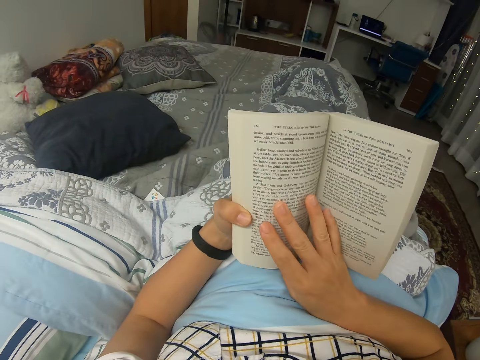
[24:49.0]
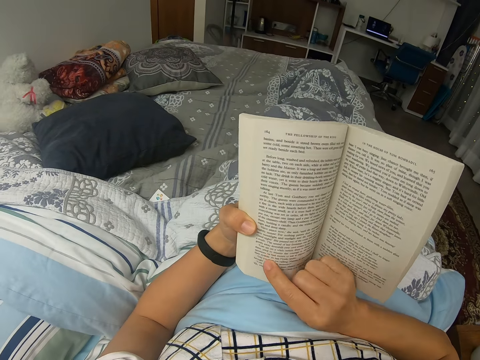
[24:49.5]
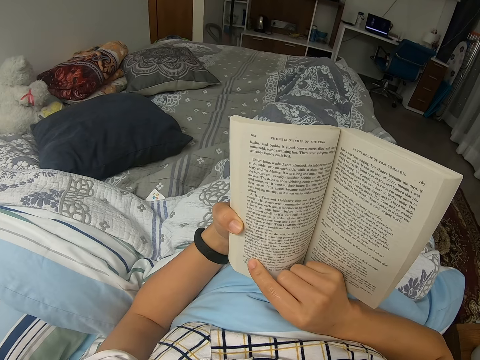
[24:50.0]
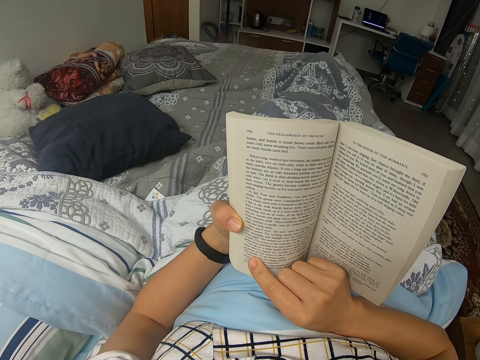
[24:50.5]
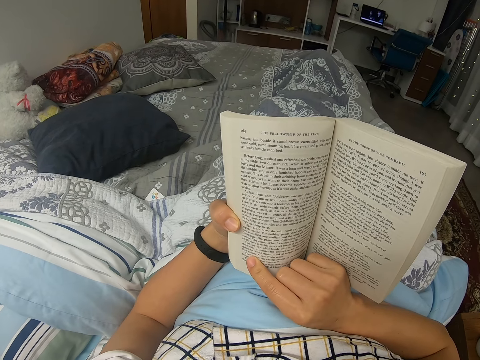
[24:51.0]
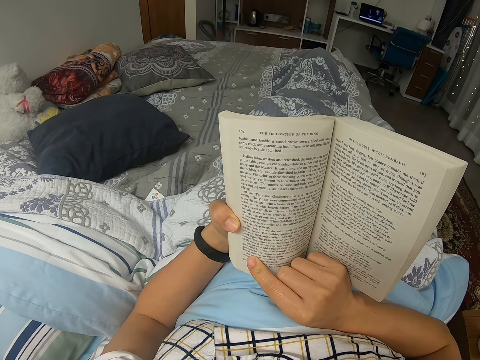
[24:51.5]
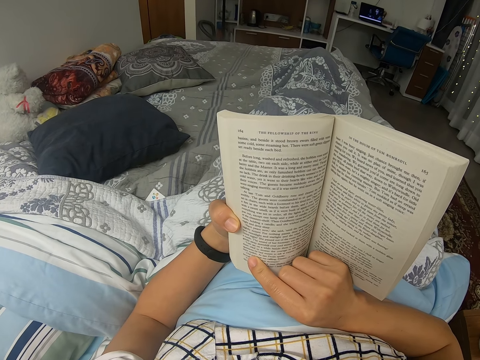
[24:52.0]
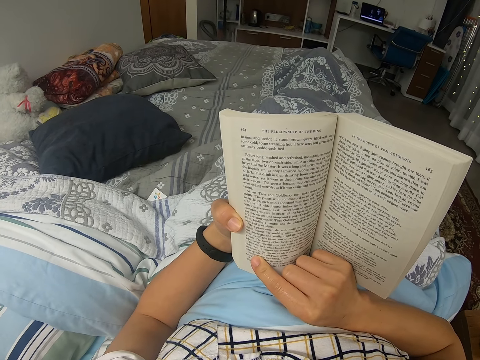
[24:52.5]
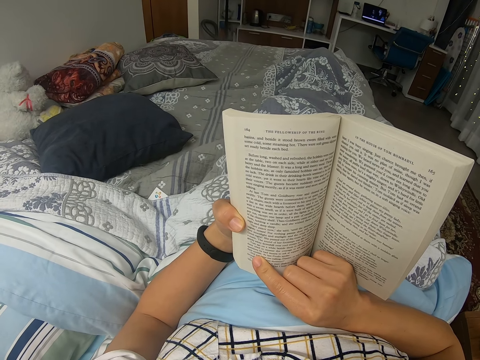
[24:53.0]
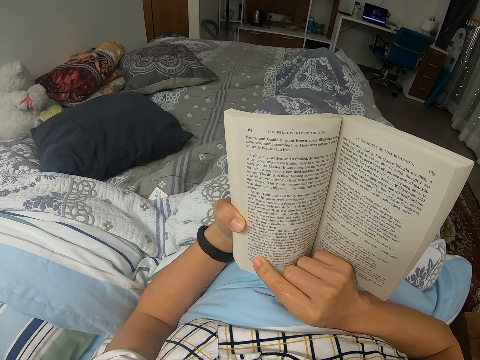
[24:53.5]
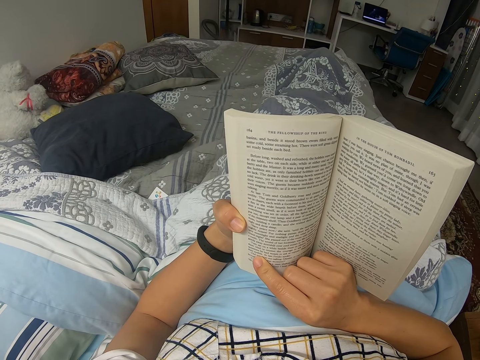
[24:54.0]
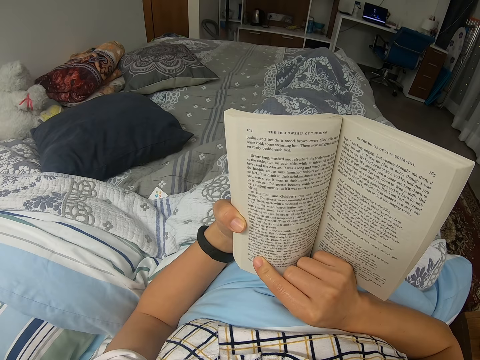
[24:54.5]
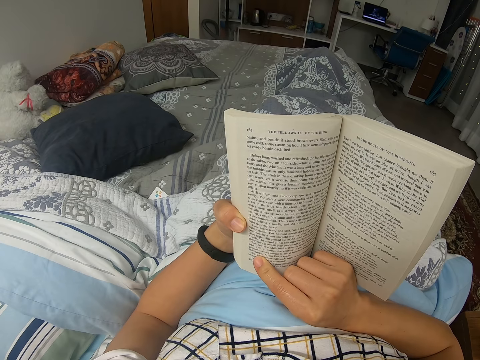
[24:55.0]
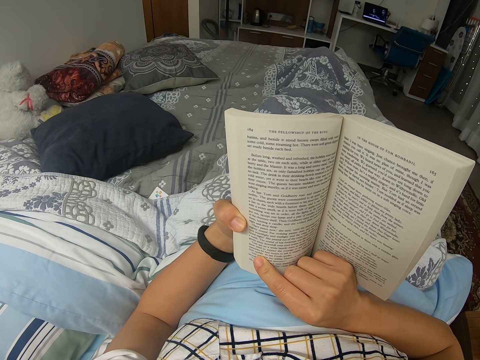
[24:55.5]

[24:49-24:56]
The camera wearer peruses a novel. They read the novel.
